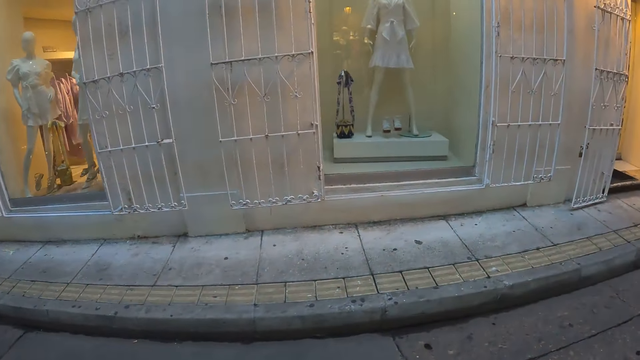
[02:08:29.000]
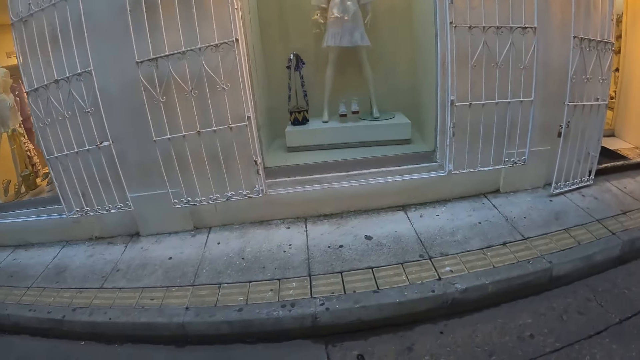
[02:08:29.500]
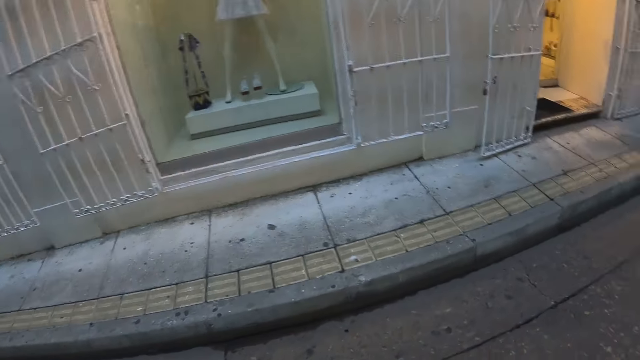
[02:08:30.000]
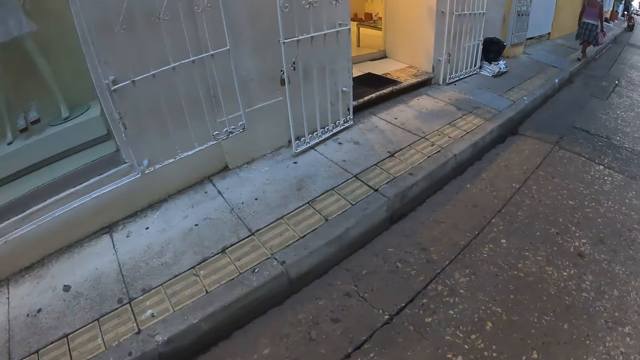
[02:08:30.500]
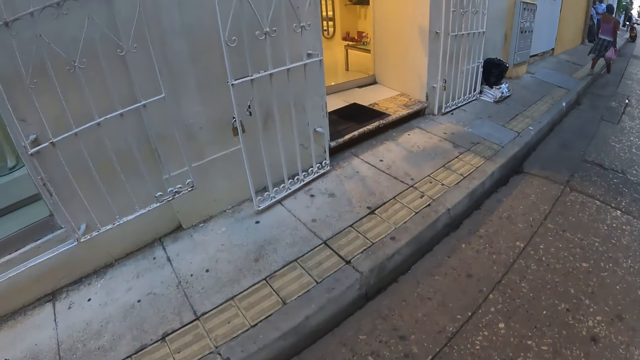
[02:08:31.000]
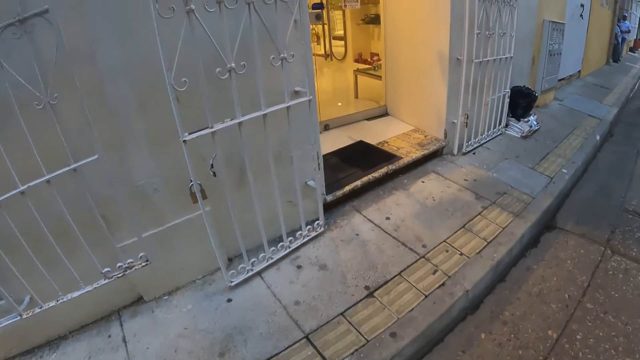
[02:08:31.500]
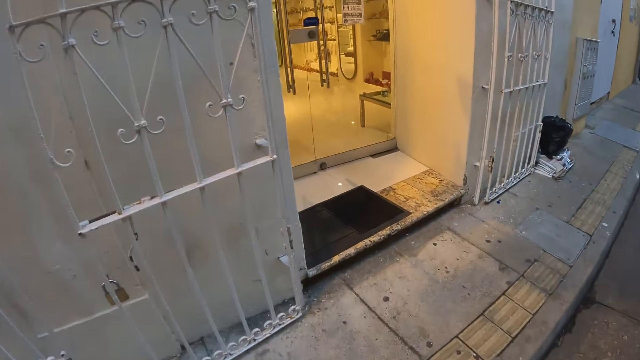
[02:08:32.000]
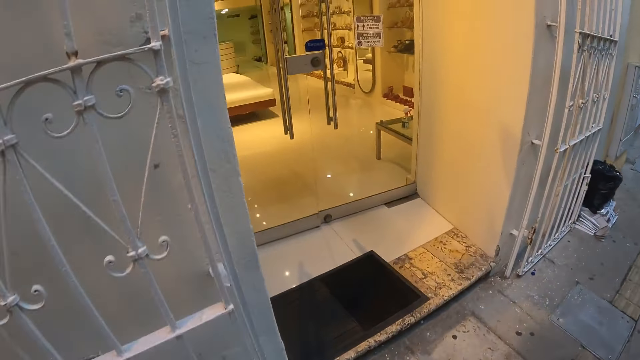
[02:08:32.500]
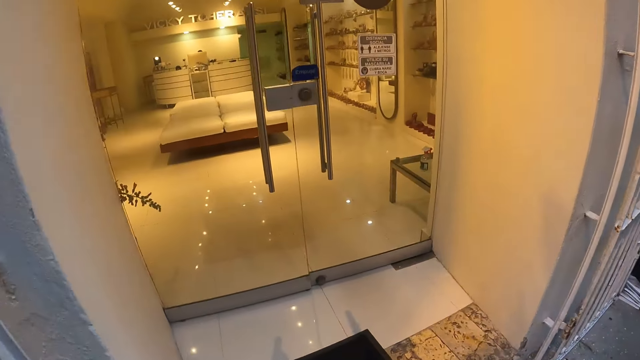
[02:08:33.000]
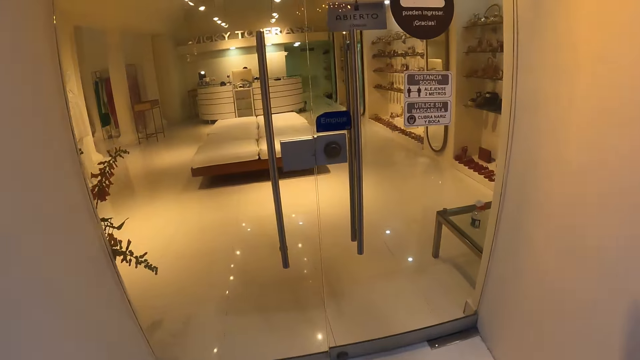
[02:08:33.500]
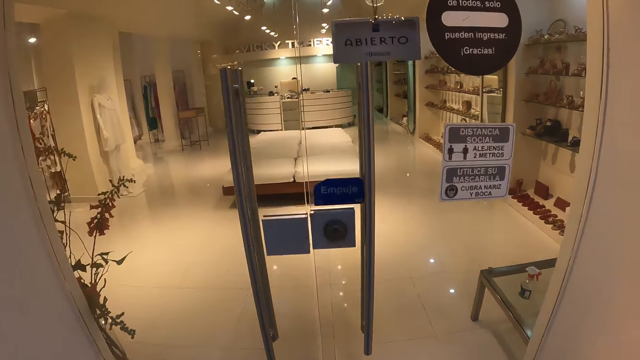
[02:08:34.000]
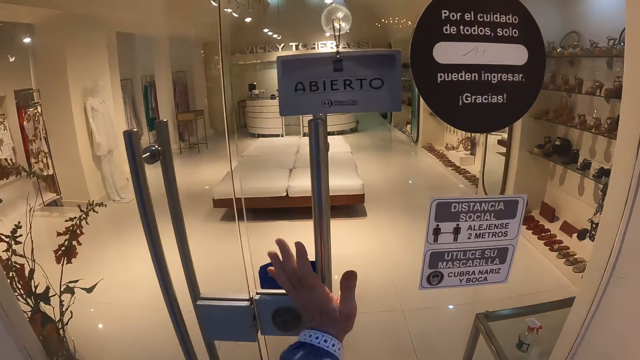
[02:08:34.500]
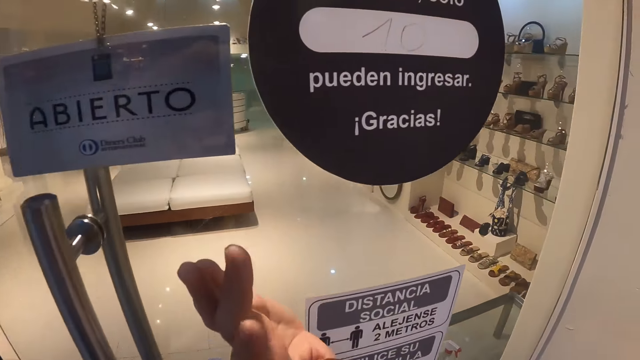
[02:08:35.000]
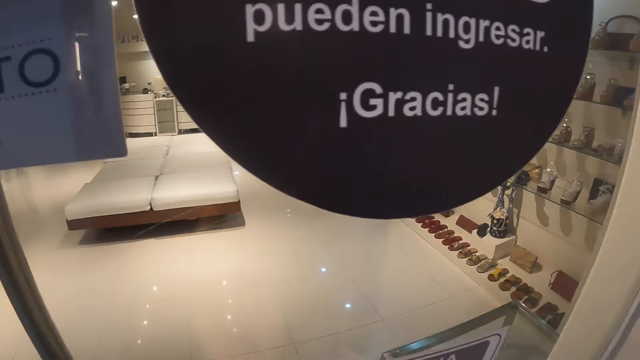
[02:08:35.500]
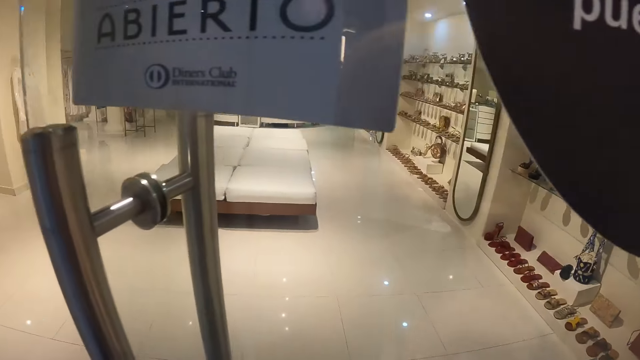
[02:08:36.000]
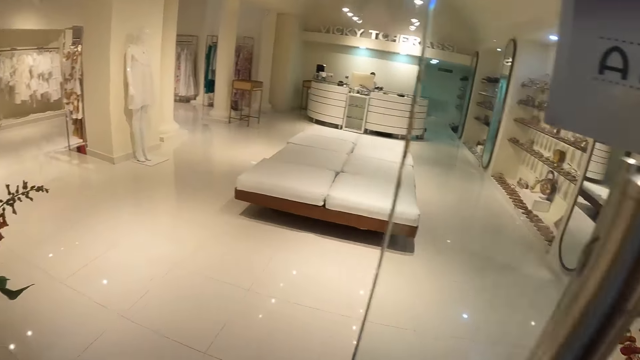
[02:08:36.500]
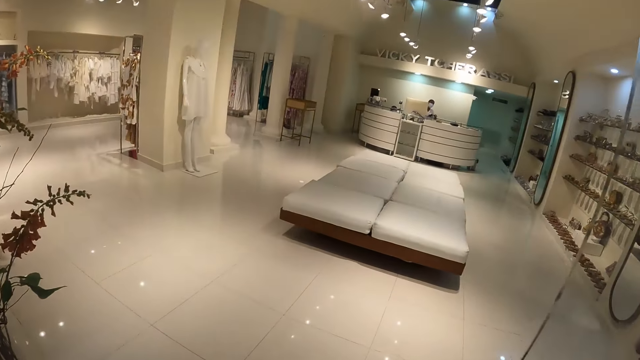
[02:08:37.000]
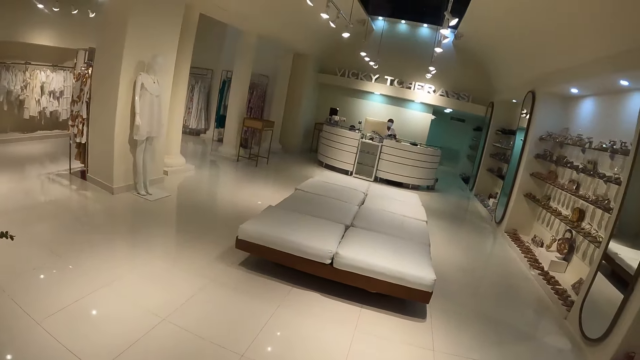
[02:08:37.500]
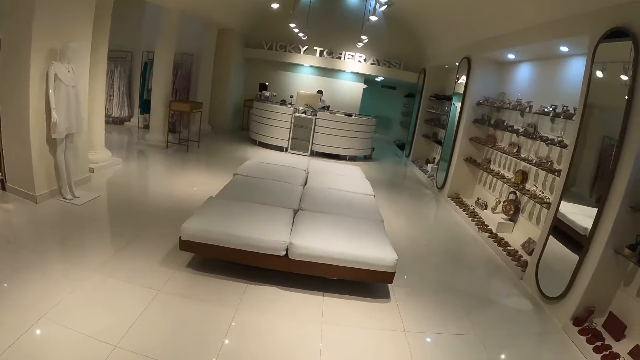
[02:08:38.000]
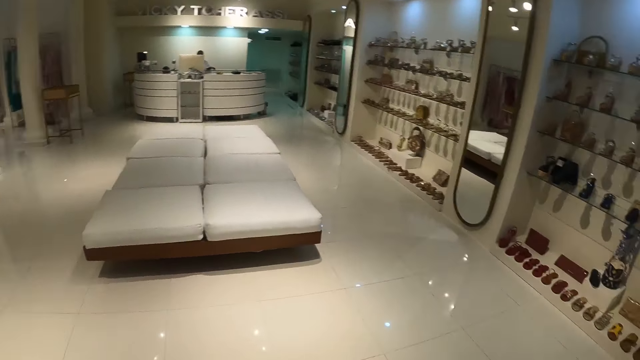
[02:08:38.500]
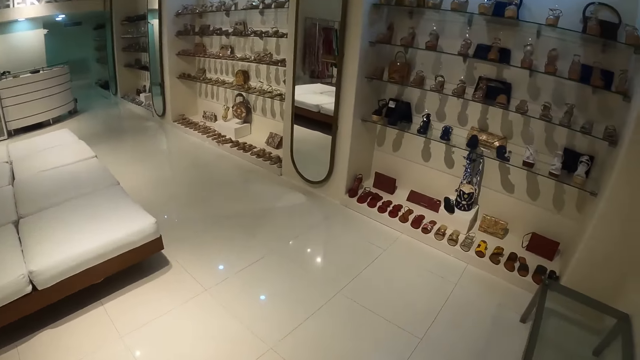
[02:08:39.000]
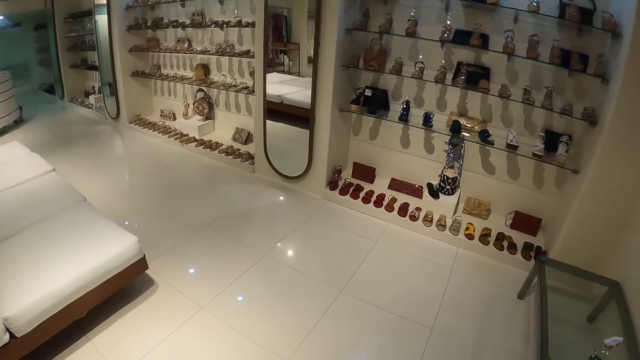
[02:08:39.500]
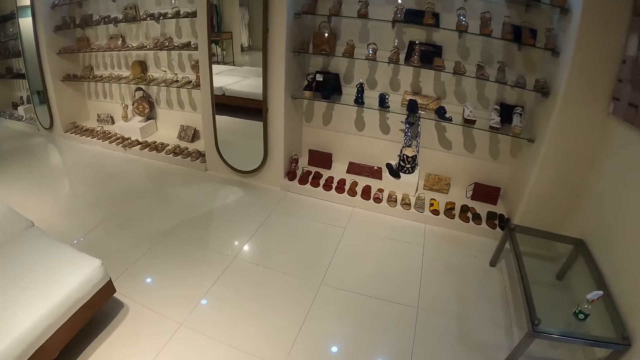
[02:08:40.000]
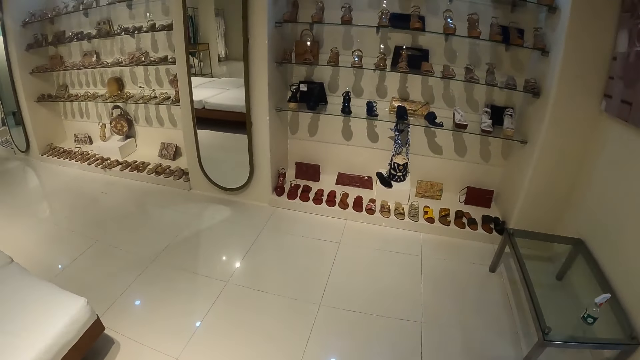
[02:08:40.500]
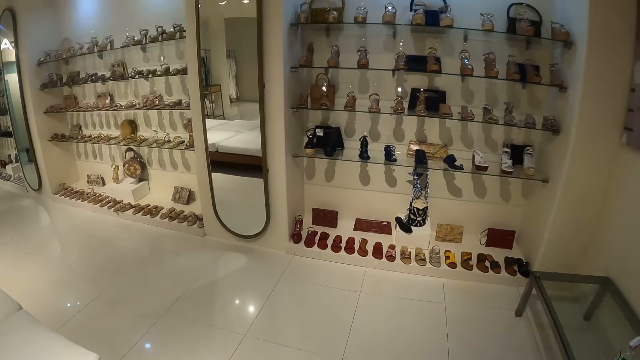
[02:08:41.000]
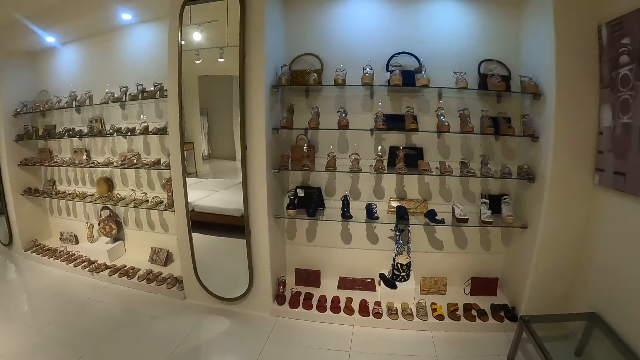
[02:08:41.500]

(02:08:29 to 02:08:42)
The camera wearer stretches the hand. They open the door of a boutique. They walk into the boutique.

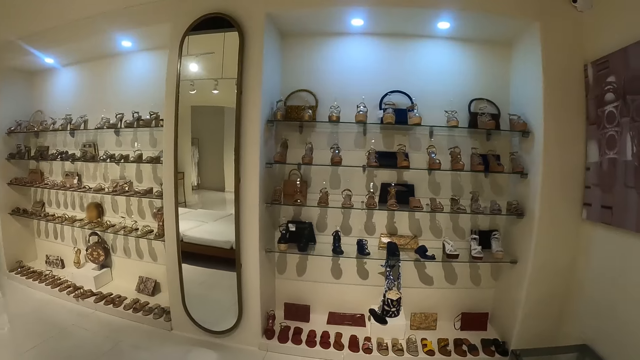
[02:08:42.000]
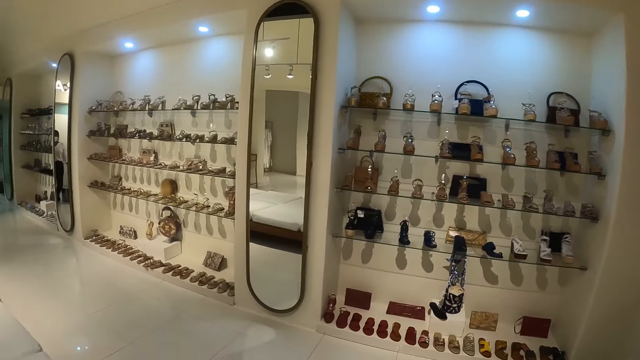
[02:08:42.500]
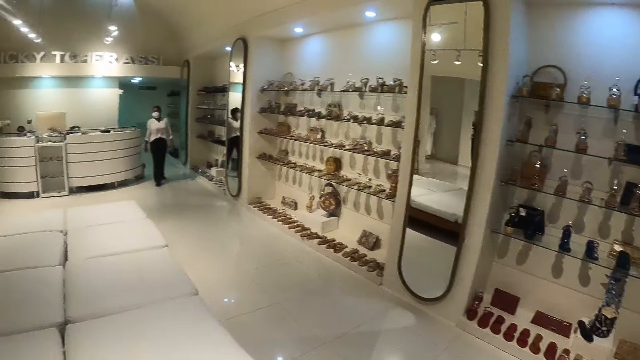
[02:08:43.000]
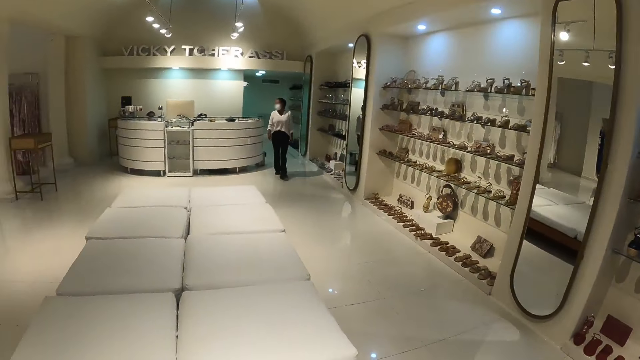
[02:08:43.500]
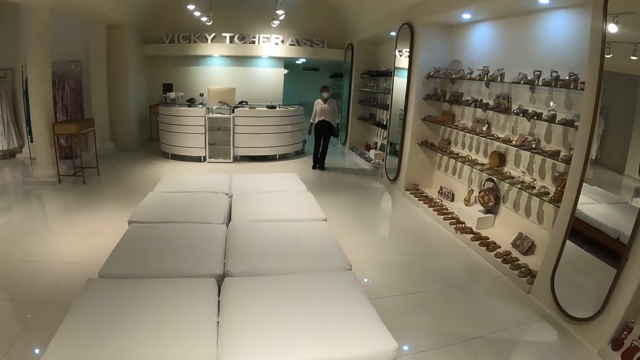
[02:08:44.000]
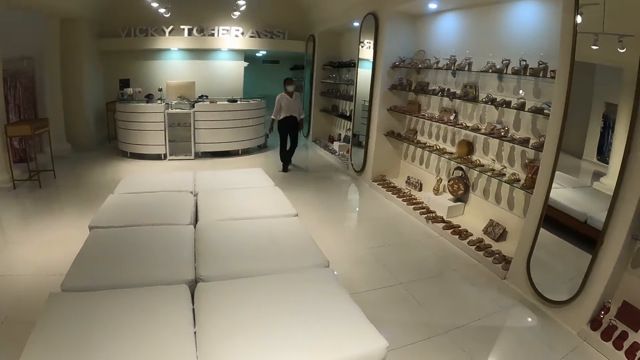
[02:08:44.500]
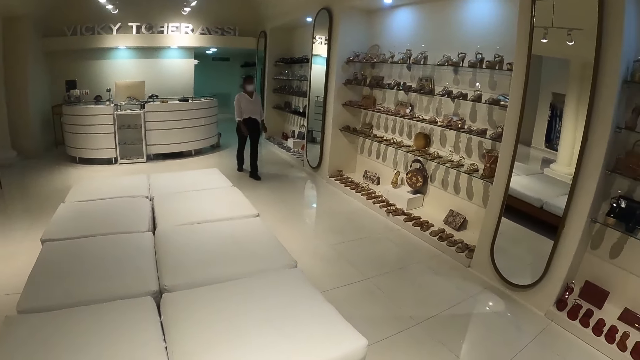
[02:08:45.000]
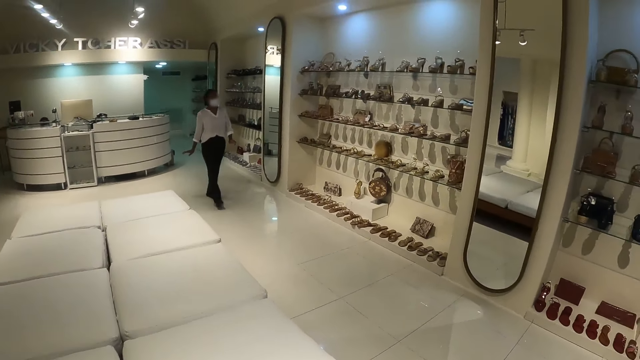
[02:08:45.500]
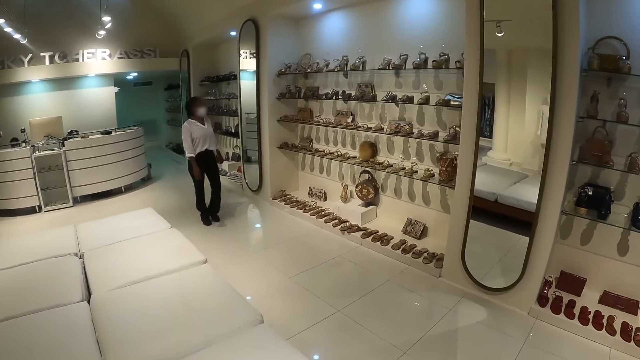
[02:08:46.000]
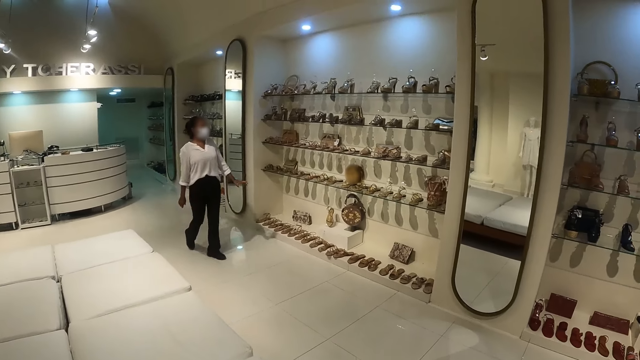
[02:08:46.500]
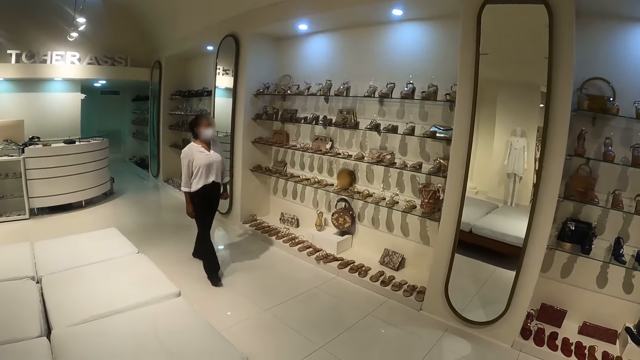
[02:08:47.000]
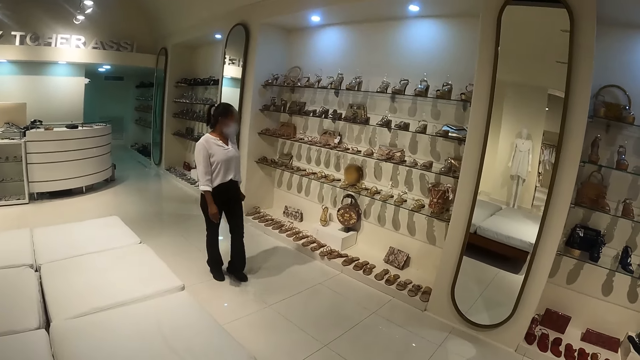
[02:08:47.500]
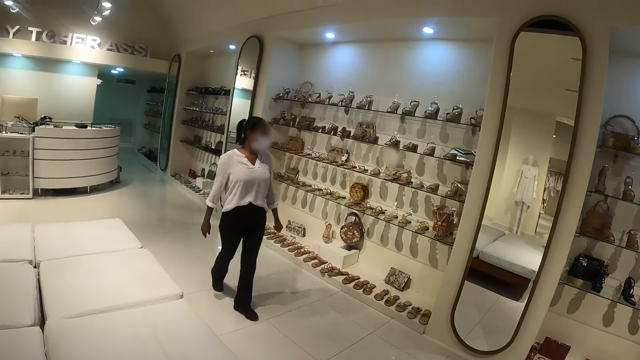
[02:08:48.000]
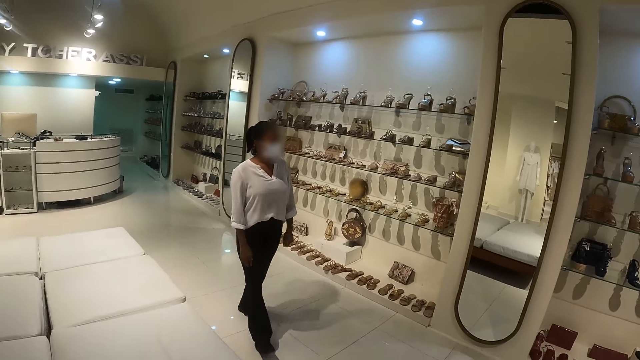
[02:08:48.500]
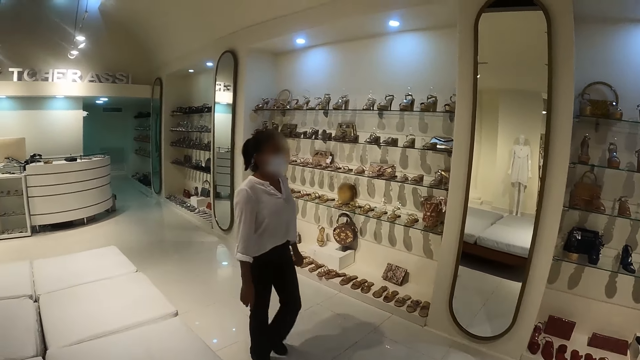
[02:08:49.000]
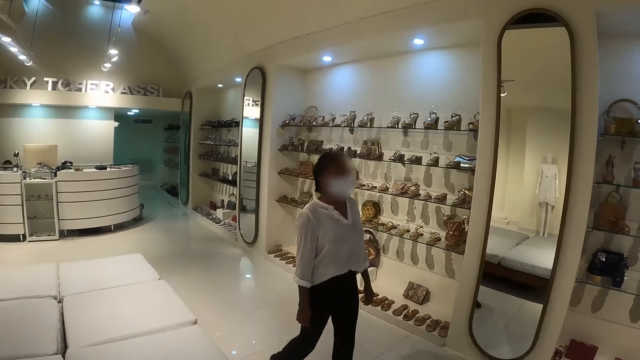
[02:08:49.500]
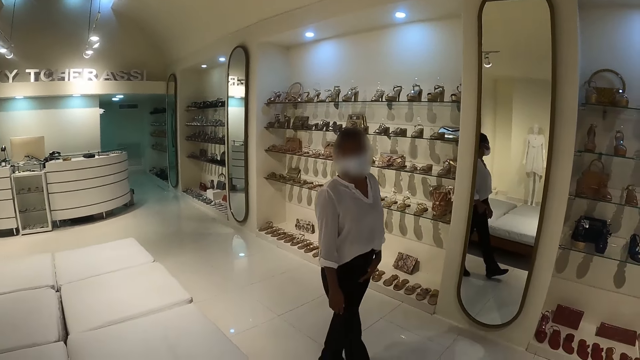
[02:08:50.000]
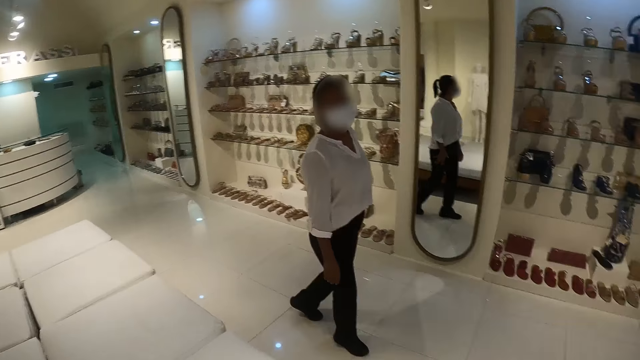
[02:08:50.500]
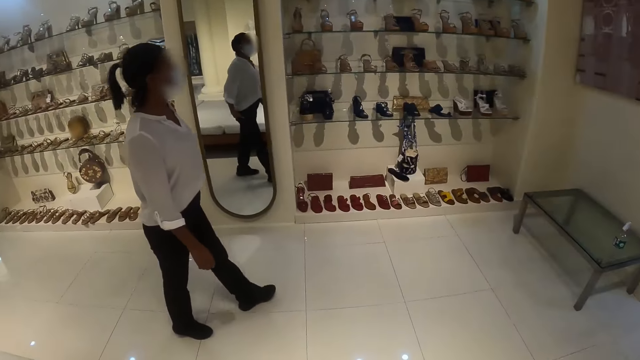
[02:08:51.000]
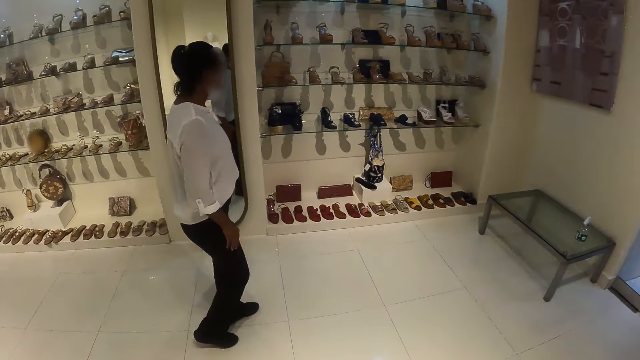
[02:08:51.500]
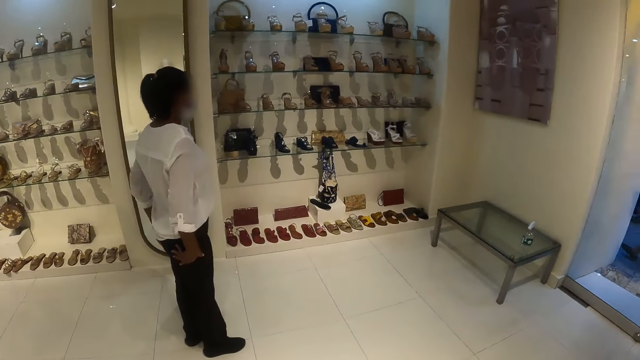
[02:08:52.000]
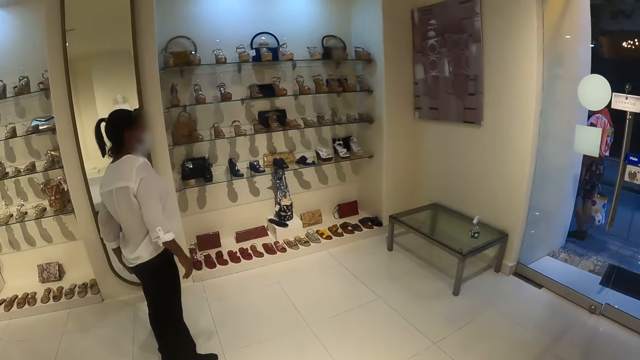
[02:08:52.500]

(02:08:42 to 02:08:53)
The camera wearer looks around. They interact with a sales lady.
